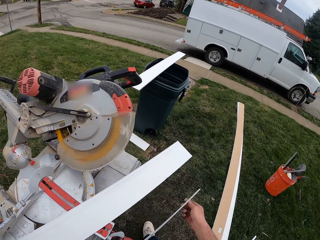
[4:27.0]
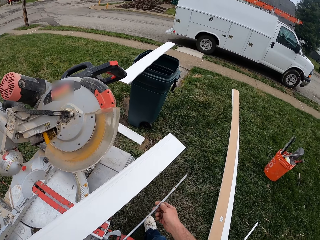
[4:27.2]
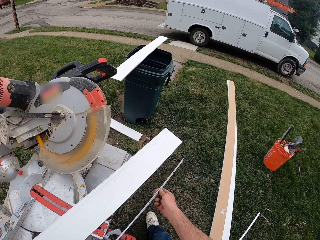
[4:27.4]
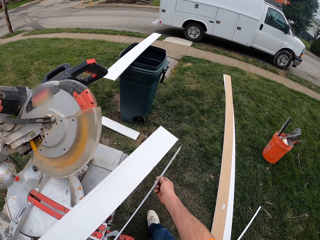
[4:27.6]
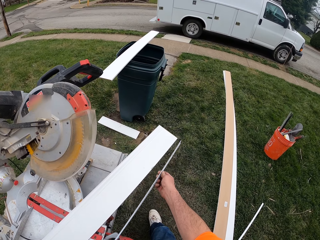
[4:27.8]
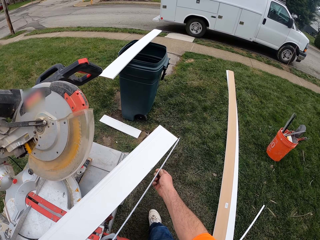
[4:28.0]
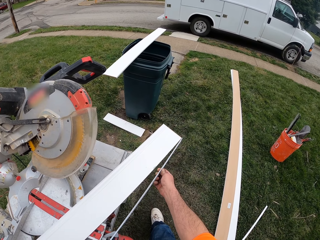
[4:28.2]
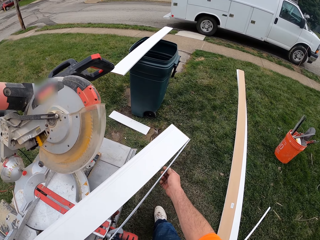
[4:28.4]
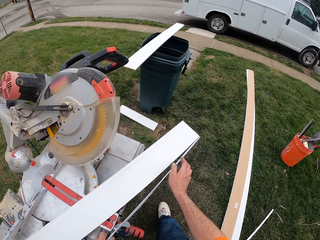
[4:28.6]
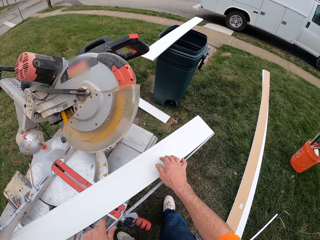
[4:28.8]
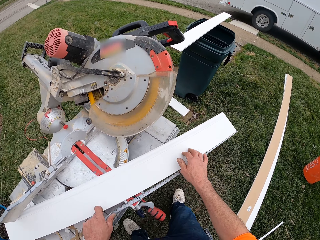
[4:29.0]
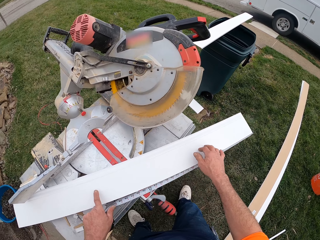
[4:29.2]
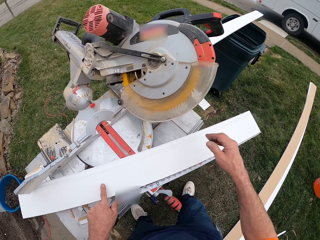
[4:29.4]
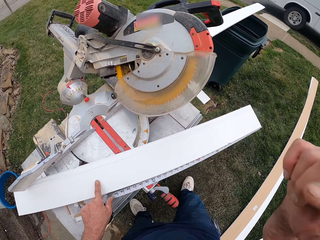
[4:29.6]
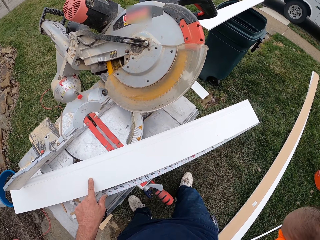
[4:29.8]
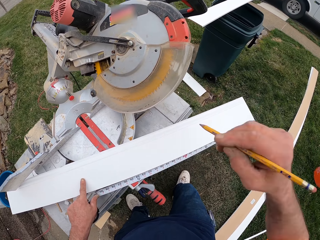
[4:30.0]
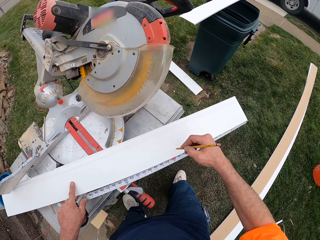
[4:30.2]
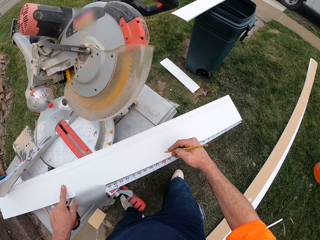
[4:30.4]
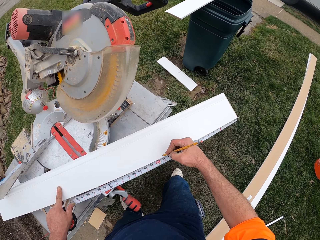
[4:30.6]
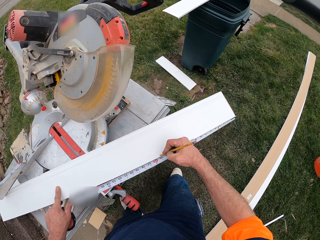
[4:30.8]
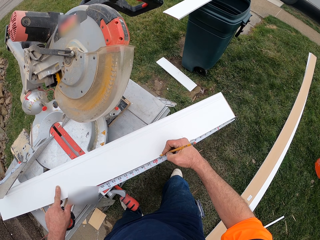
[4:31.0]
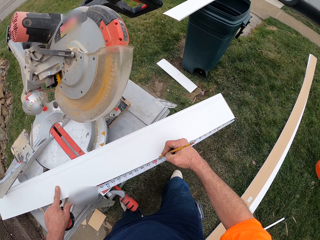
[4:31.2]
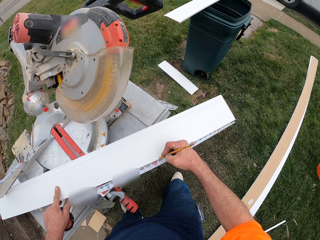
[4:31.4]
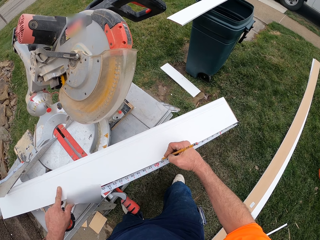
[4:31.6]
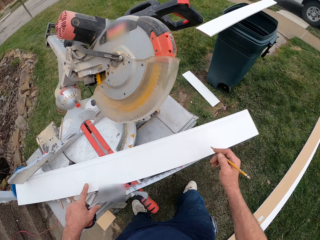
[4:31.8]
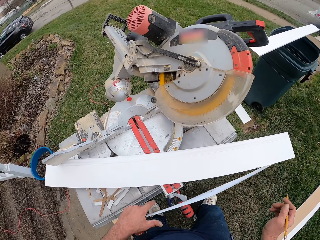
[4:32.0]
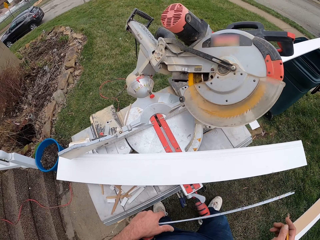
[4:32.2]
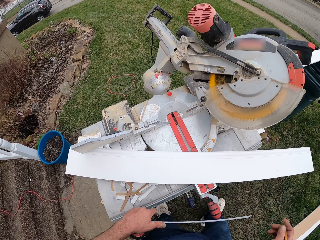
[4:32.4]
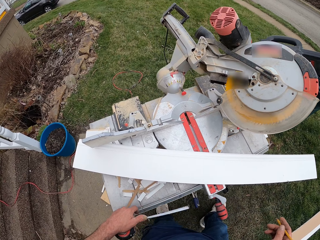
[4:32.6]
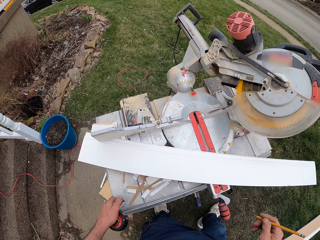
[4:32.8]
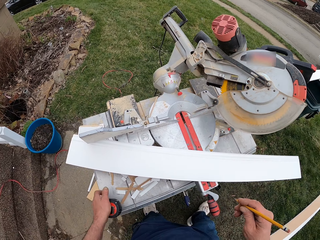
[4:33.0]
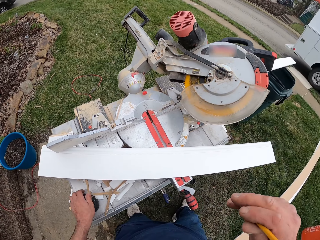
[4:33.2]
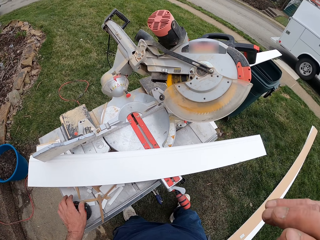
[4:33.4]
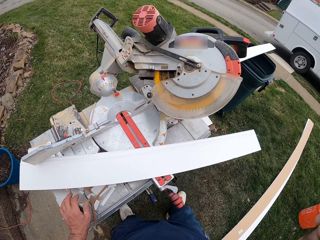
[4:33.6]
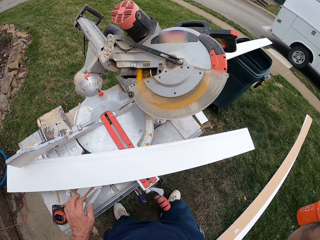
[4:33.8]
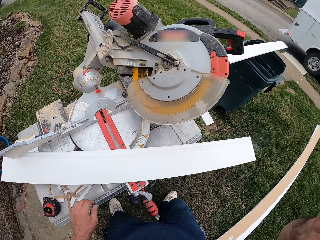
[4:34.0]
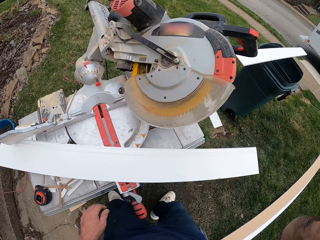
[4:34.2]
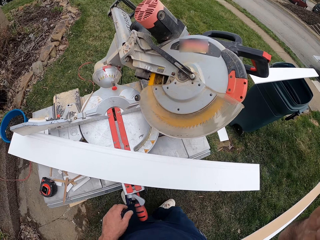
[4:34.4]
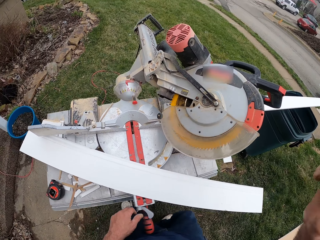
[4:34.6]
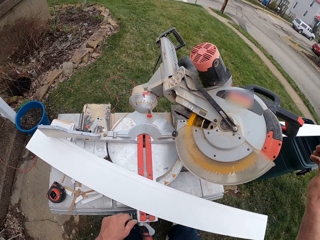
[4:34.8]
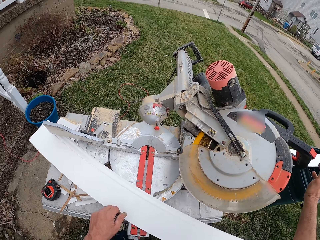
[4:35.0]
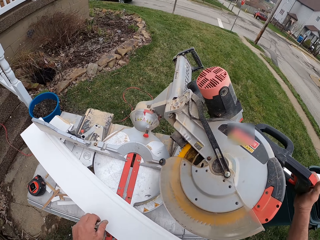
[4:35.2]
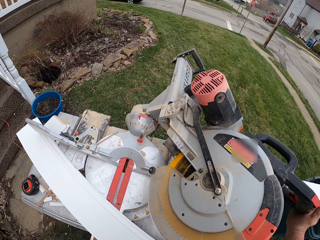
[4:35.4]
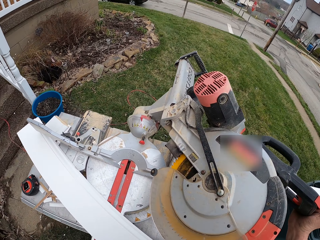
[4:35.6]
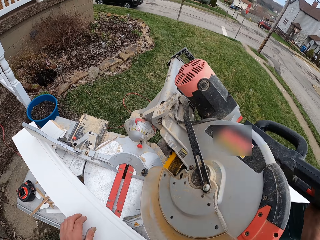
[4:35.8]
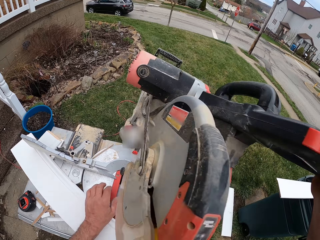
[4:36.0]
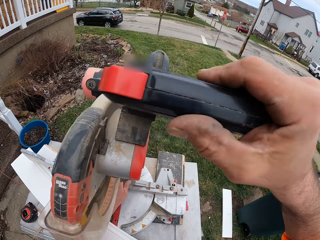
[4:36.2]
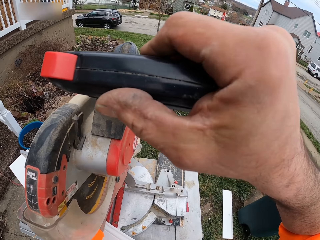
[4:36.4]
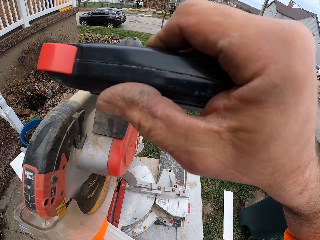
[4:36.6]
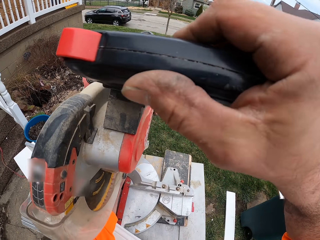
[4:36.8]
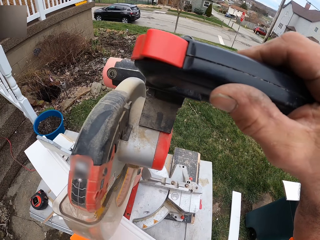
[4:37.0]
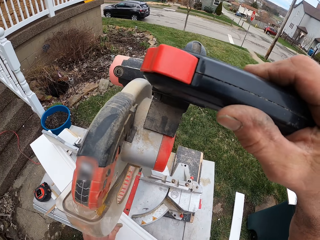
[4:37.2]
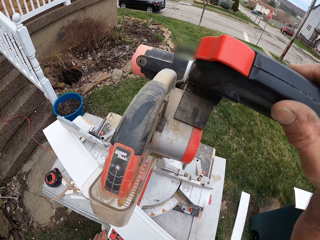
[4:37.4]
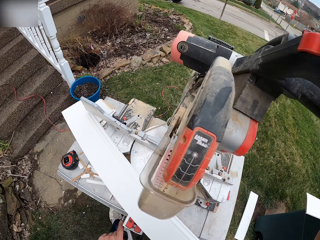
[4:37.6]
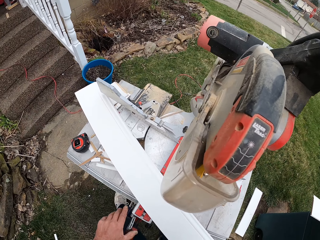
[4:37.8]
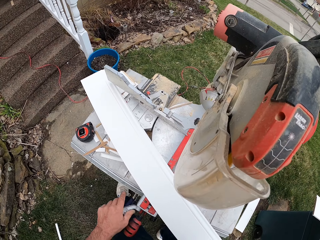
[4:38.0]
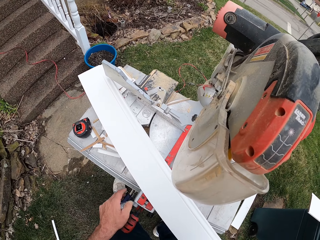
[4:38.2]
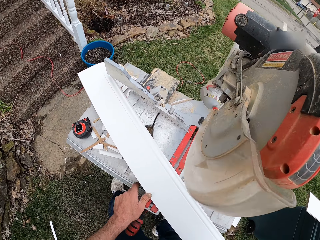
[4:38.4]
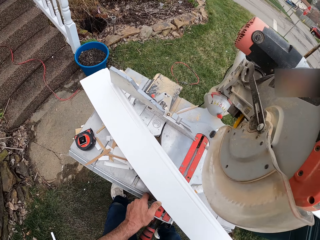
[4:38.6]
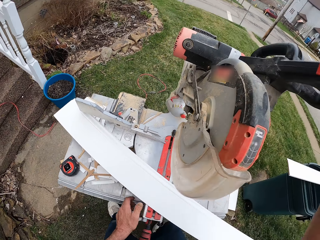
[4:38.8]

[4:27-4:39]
The camera wearer pulls out the tape of the tape rule. He places the tape against the wood. He measures the length of the wood. He removes a pencil from behind his ear. He puts a mark on the wood with the pencil. He stands on the floor. He removes the tape from the wood. He puts the pencil behind his ear and drops the tape rule on the cutting machine table. He adjusts the cutting machine. He holds the wood cutter with his hands.

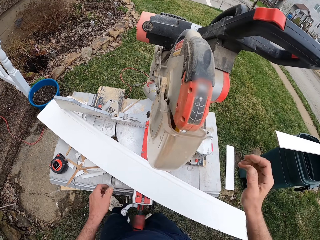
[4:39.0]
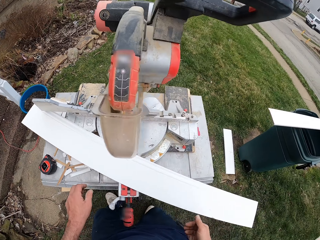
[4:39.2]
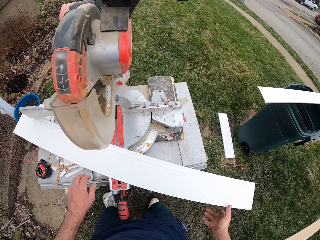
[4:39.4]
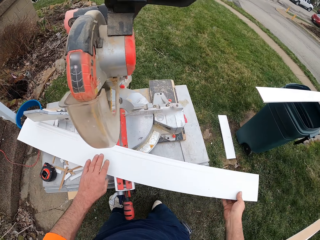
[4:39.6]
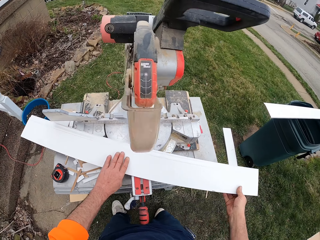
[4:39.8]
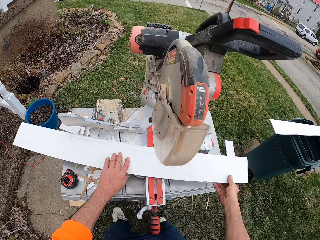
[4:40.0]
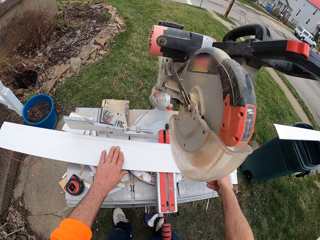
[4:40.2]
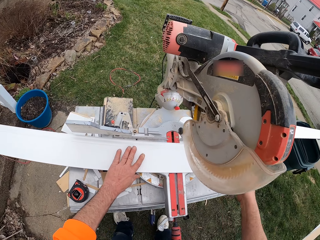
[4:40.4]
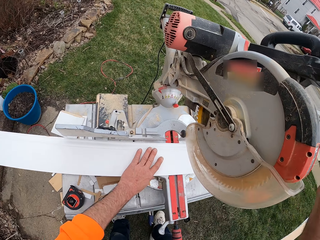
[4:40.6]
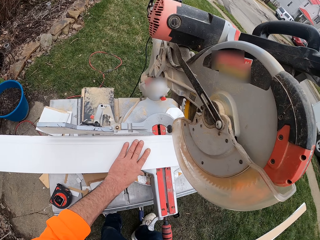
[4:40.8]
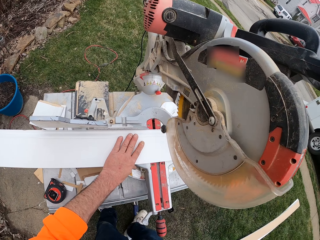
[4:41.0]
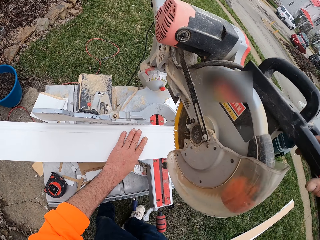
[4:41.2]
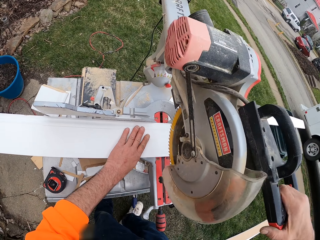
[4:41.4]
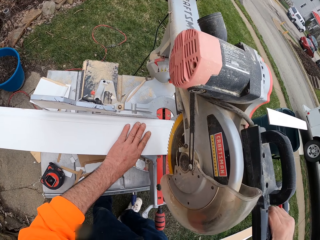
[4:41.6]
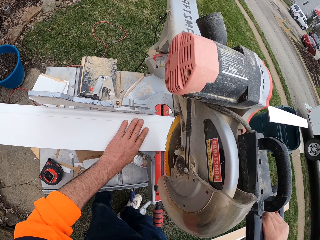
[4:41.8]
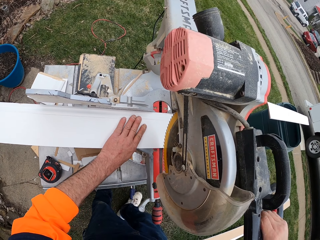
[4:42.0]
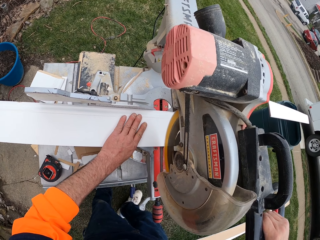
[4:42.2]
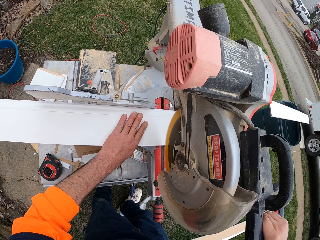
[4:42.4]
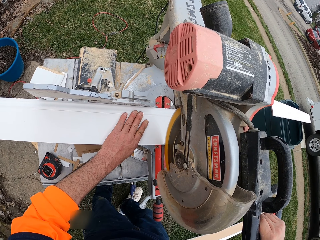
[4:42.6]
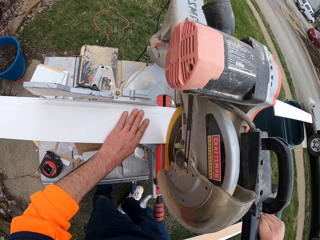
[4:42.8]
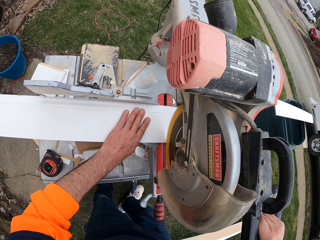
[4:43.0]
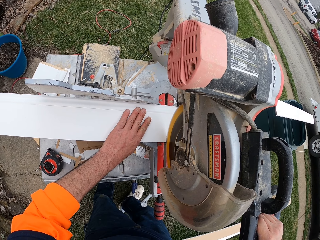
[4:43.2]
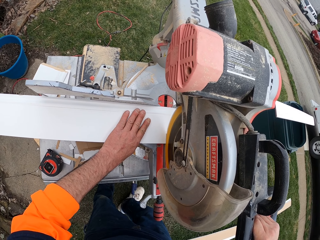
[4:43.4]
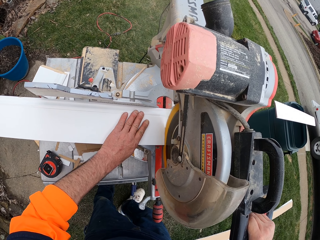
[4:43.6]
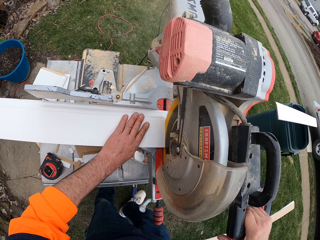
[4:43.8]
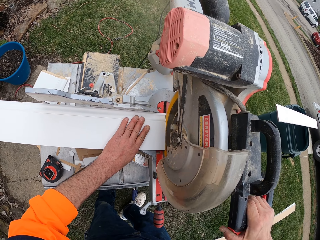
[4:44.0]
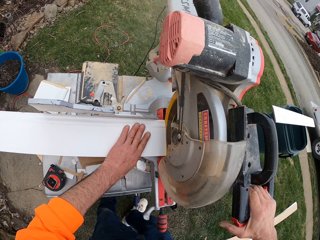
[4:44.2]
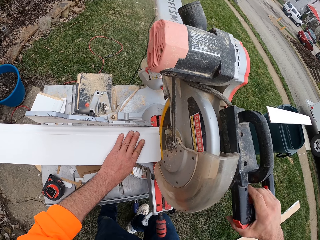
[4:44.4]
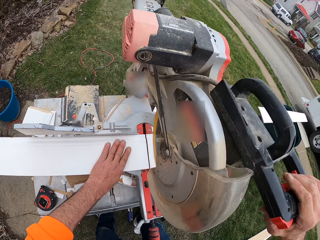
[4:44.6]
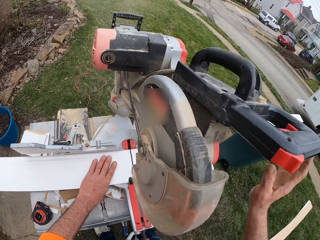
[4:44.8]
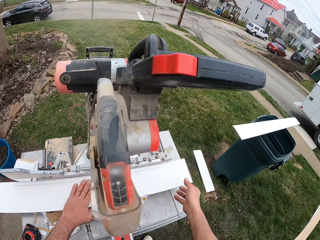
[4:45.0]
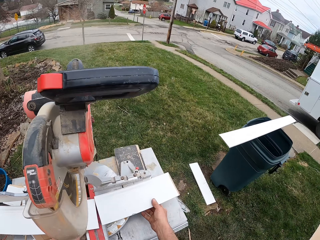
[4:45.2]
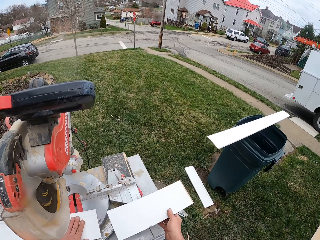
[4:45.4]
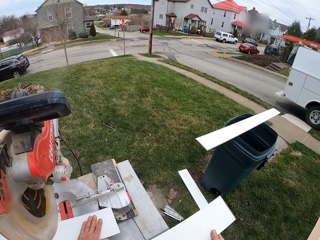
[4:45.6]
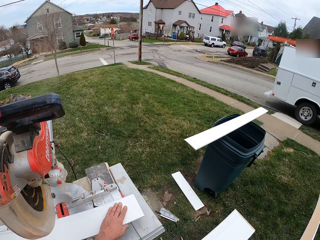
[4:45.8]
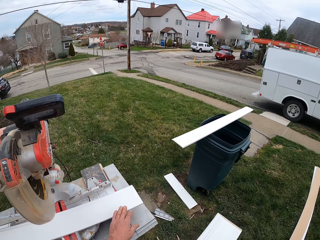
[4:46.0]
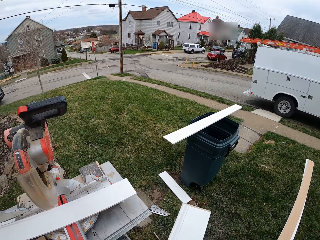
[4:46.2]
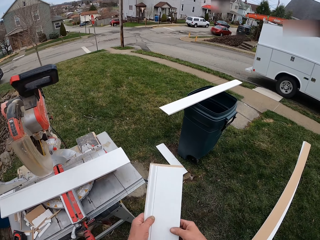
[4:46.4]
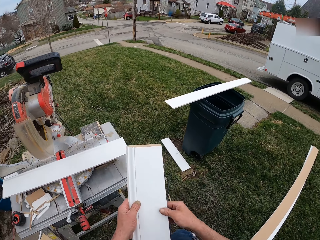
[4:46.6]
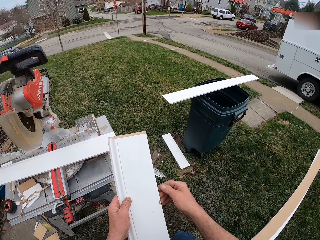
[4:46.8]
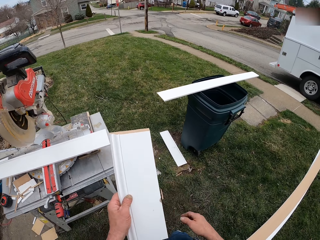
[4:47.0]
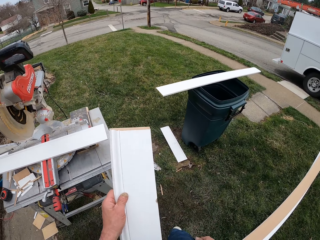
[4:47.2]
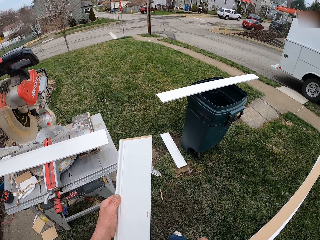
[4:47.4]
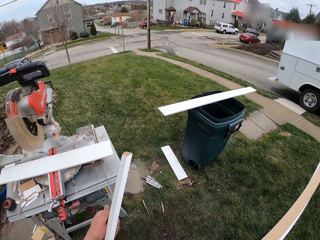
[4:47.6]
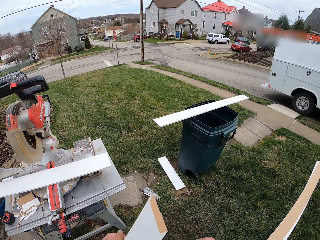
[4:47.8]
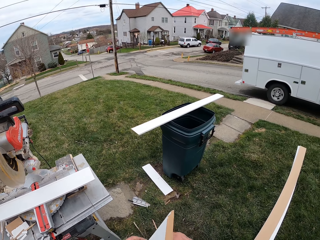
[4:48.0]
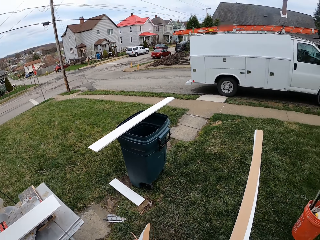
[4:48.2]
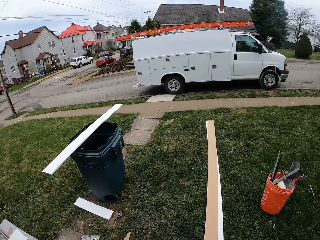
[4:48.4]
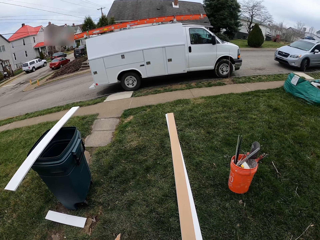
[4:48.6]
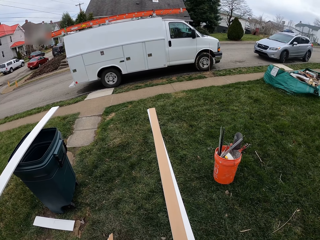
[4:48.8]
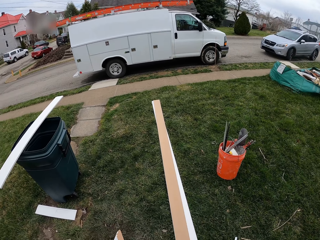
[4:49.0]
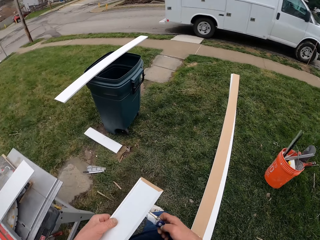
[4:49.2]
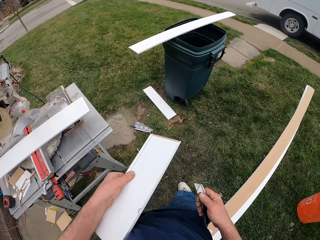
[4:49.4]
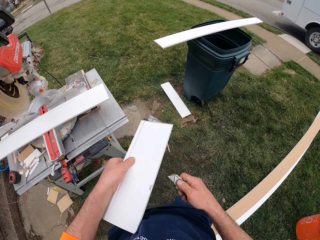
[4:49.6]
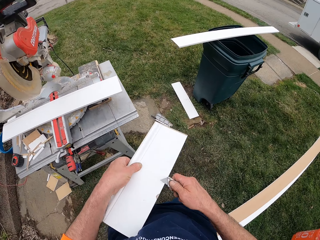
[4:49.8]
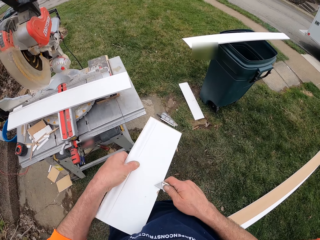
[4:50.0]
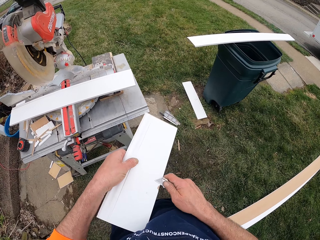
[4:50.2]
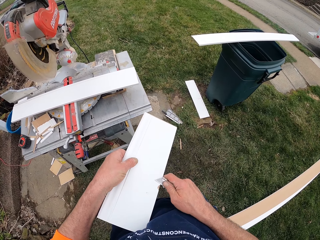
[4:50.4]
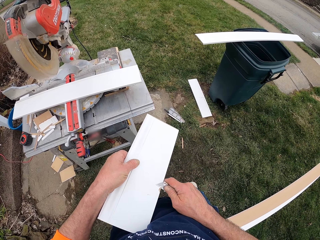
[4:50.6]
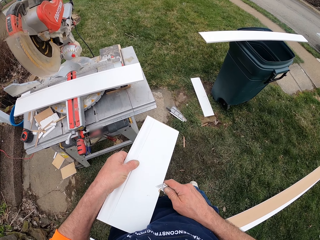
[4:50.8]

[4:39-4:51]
The camera wearer adjusts the wood on the cutting machine. He puts the wood in the wood cutter. He cuts the wood with the wood cutter. He picks the piece of wood on the wood cutter. He adjusts the plywood sheet on the plate of the circular saw with his left hand. He picks up the piece of wood. He removes his hand from the plywood sheet. He brushes the small plywood sheet slightly with his right hand. He looks around. He uses a pocket knife to cut a small bit of the small plywood sheet.
